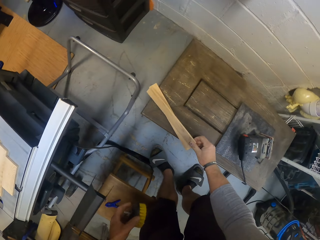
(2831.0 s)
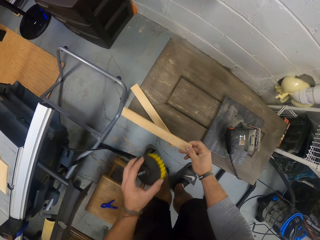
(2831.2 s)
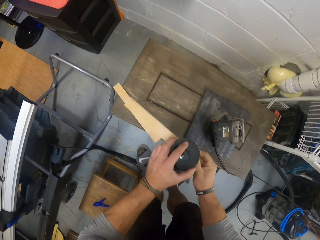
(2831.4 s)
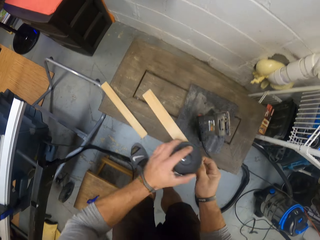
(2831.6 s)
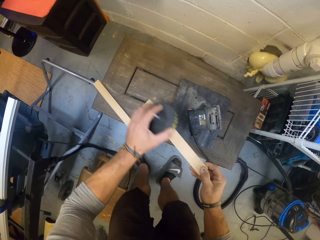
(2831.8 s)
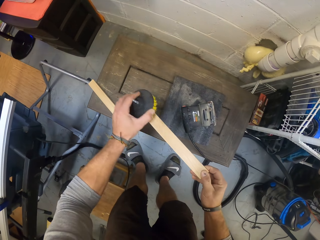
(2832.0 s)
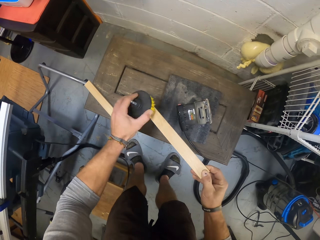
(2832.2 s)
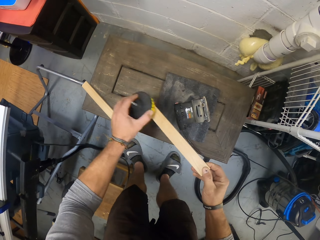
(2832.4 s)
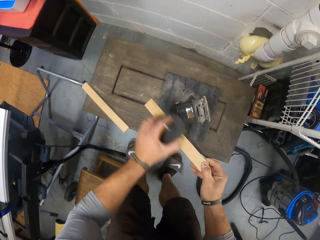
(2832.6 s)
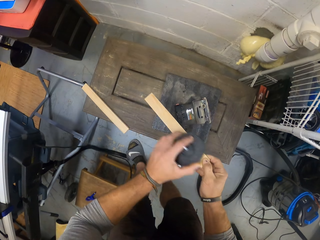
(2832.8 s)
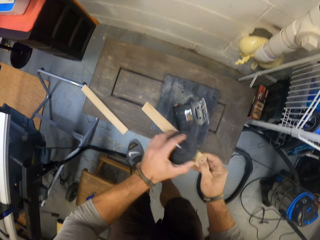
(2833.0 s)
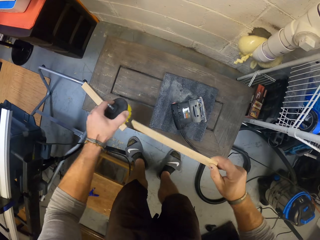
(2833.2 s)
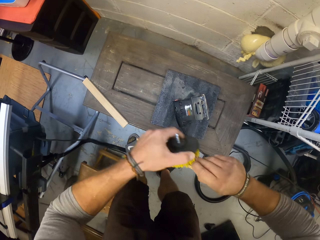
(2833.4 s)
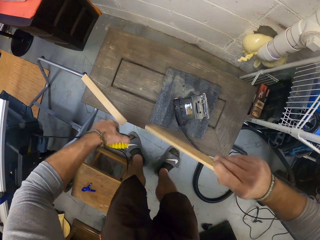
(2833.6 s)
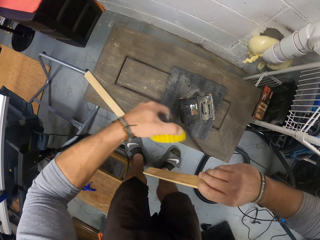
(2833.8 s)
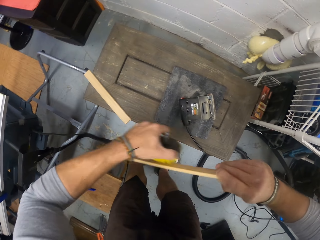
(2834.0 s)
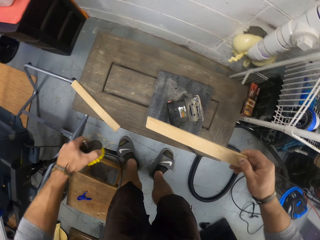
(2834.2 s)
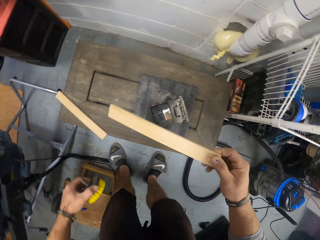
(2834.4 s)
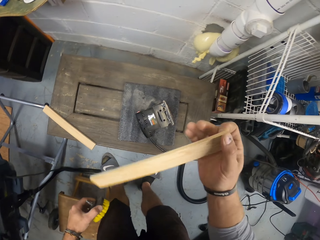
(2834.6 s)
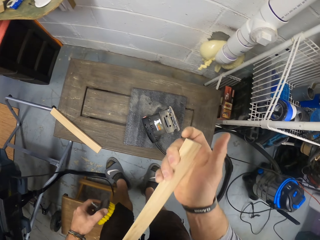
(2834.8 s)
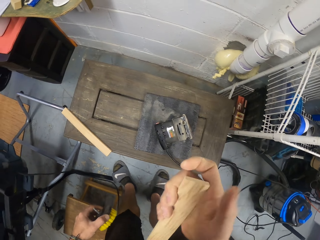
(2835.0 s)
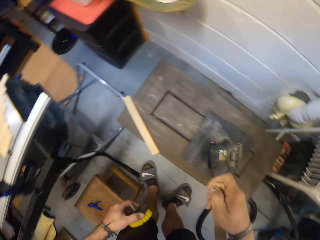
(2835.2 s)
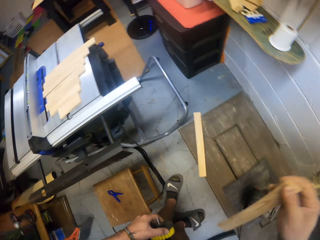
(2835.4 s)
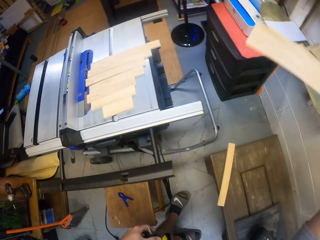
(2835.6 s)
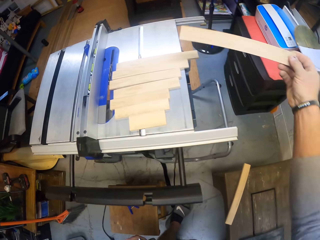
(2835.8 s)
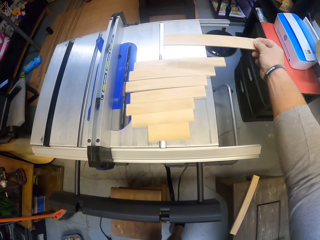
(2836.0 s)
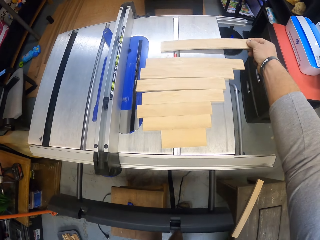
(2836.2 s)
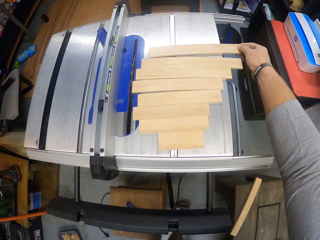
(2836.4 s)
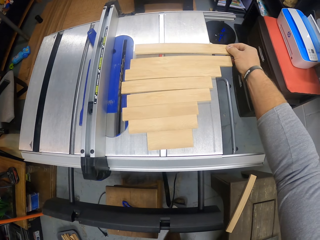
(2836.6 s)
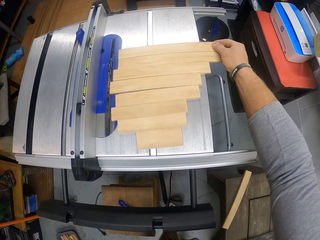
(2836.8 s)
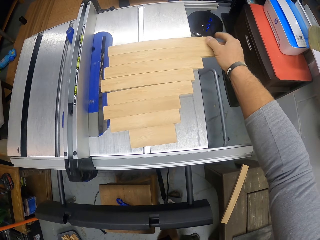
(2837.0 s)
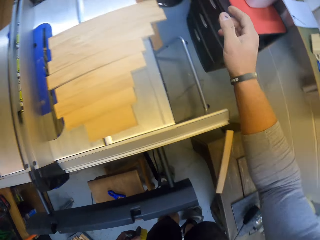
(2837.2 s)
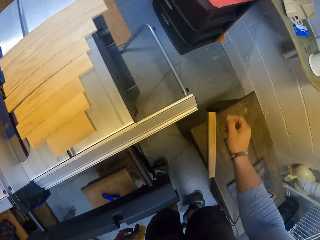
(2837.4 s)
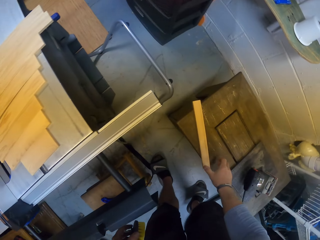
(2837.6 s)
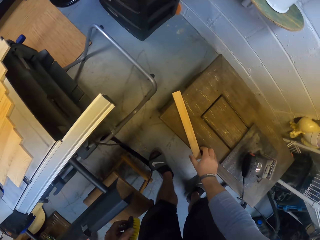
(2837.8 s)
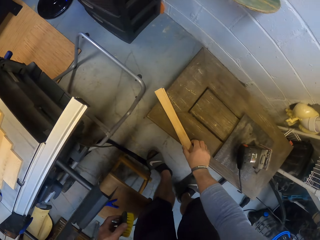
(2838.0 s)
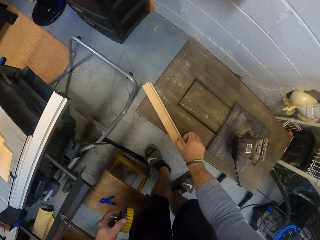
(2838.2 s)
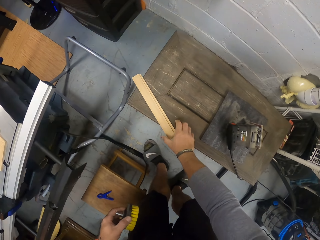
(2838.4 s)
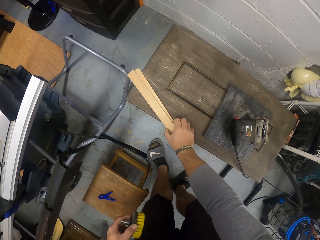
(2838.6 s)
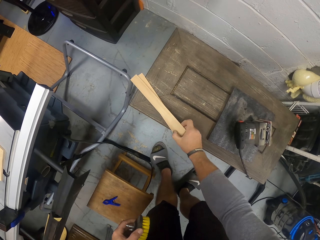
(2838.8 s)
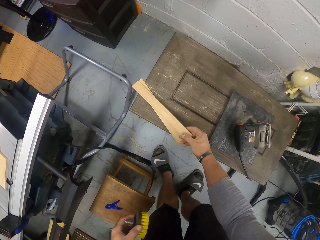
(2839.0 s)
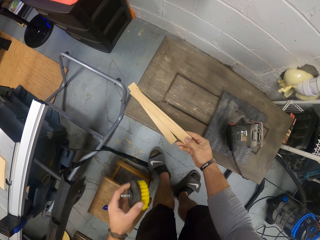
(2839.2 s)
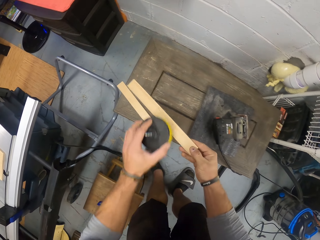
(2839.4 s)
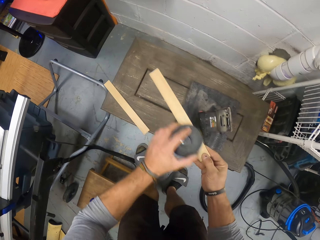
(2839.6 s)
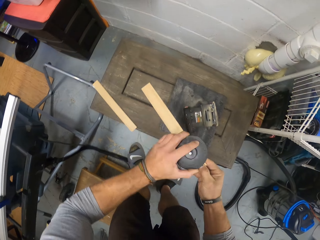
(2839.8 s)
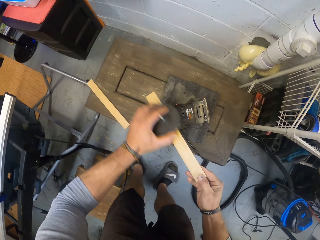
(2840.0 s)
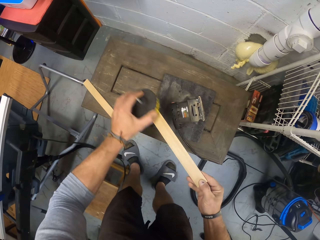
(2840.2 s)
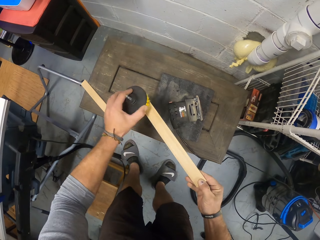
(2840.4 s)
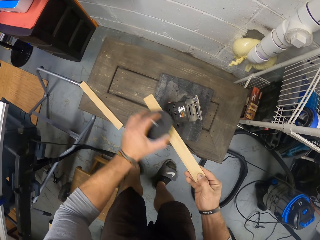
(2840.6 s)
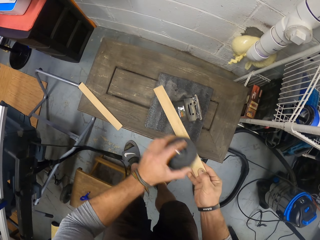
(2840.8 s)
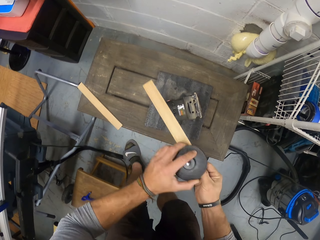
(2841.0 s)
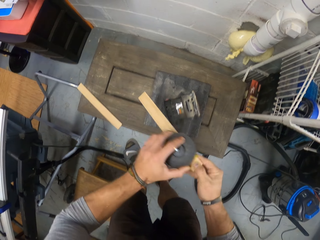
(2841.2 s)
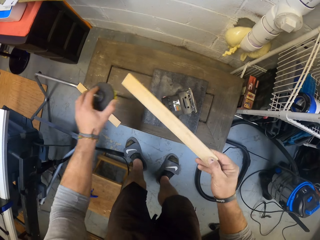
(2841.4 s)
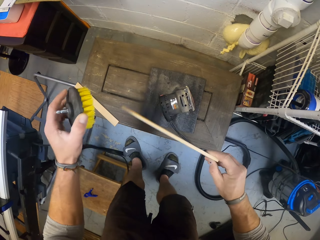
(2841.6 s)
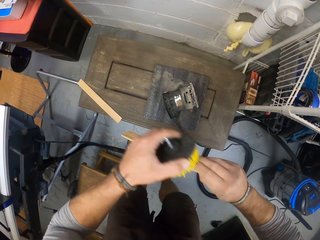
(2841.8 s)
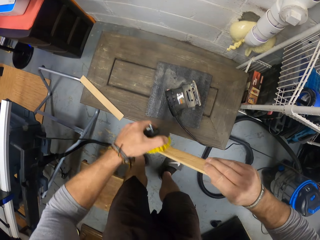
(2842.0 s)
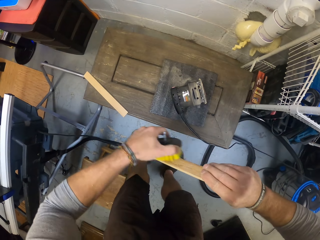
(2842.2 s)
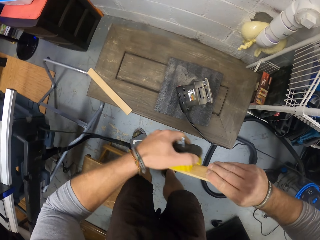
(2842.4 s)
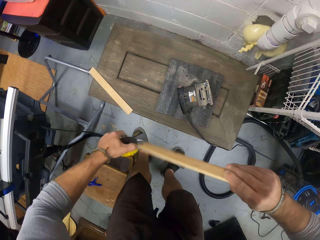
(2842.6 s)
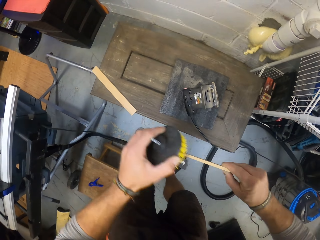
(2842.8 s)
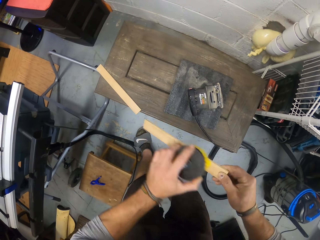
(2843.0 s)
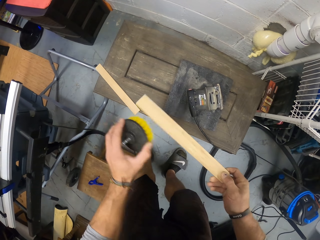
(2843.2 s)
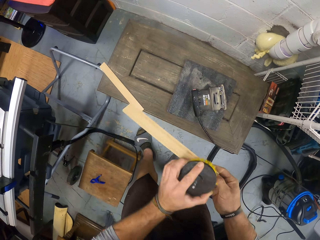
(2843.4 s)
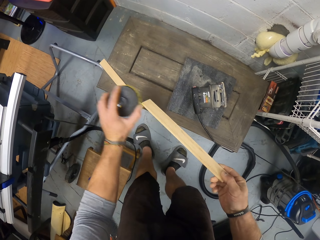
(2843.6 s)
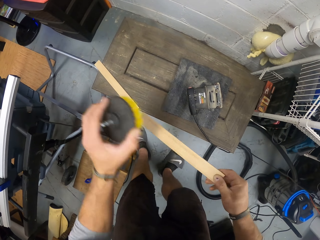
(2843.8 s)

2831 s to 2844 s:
The camera wearer picks another piece of wood from the pile of wood on the table with his right hand. He polishes the piece of wood in his right hand with the brush in his left hand. He places the piece of wood in his right hand on the table saw. He picks another piece of wood from the pile of wood on the table with his right hand. He polishes the piece of wood in his right hand with the brush in his left hand.

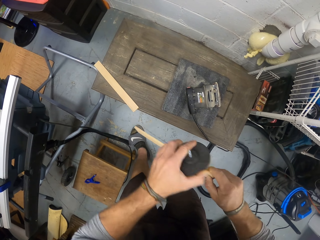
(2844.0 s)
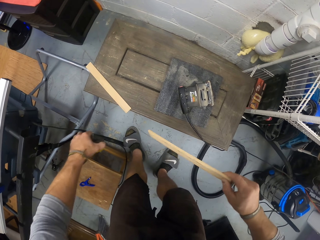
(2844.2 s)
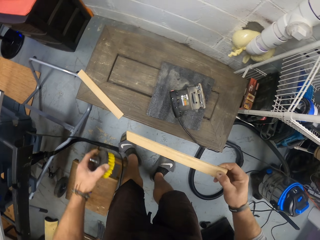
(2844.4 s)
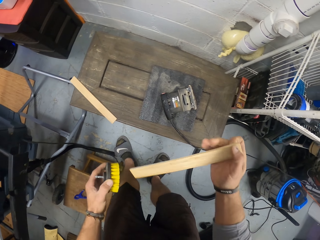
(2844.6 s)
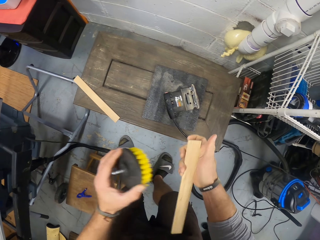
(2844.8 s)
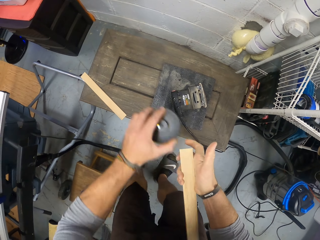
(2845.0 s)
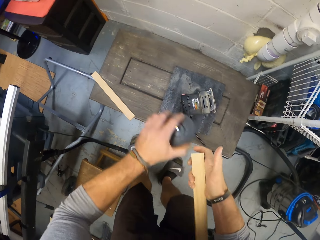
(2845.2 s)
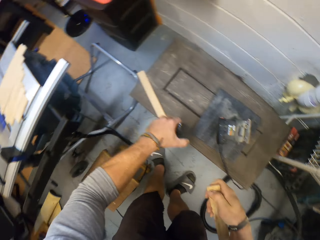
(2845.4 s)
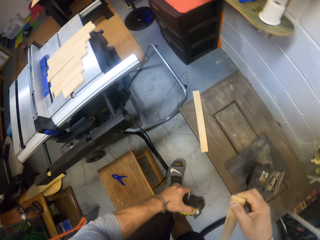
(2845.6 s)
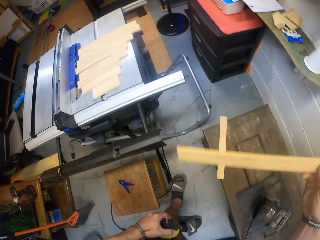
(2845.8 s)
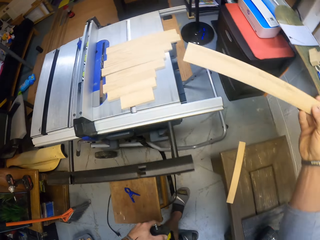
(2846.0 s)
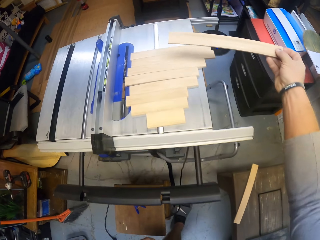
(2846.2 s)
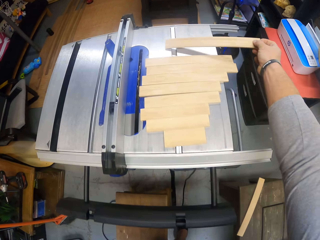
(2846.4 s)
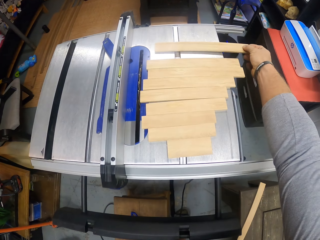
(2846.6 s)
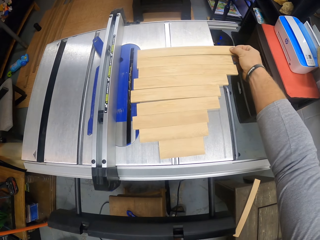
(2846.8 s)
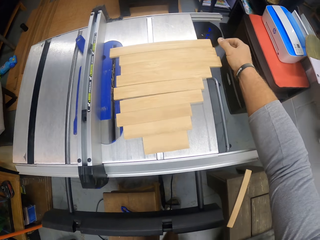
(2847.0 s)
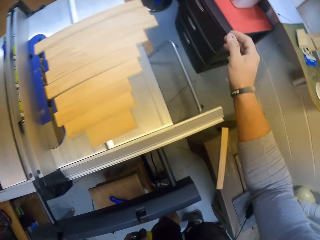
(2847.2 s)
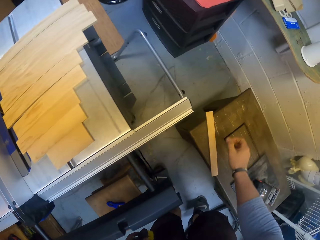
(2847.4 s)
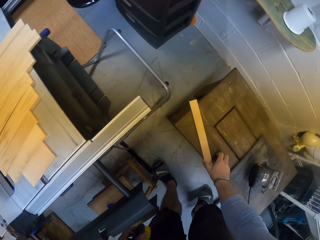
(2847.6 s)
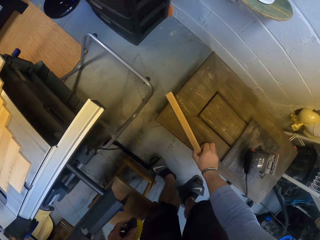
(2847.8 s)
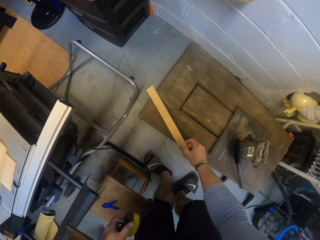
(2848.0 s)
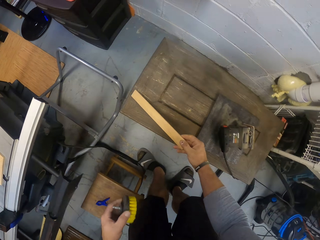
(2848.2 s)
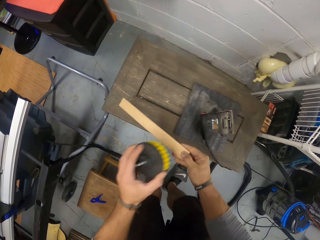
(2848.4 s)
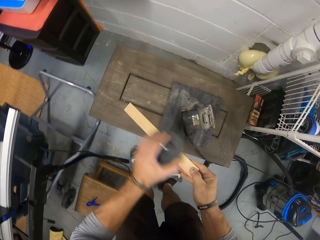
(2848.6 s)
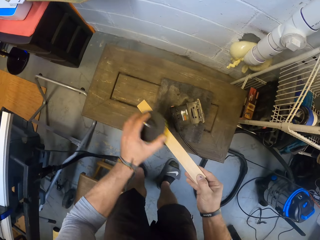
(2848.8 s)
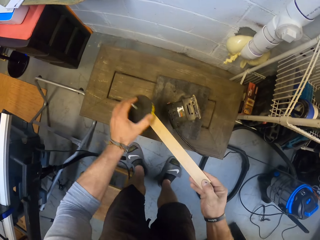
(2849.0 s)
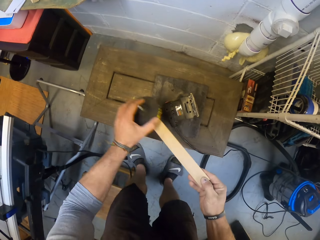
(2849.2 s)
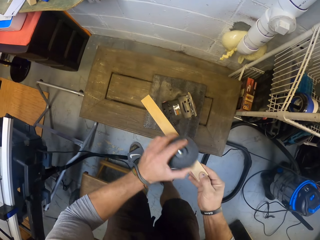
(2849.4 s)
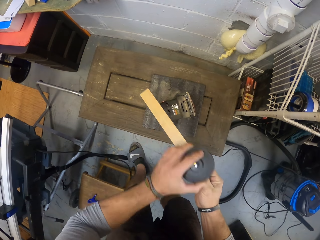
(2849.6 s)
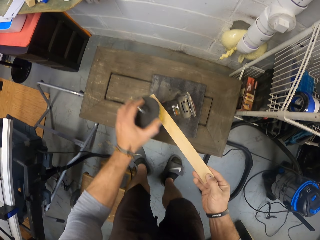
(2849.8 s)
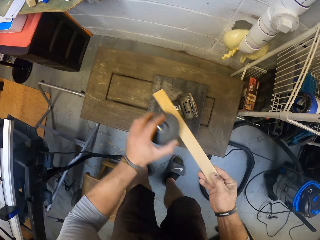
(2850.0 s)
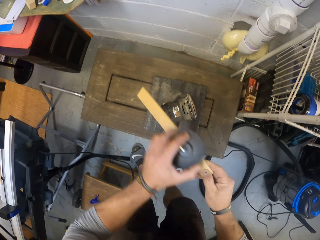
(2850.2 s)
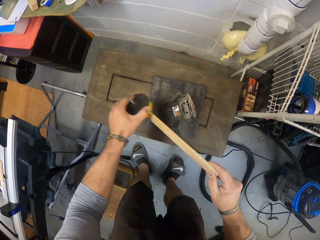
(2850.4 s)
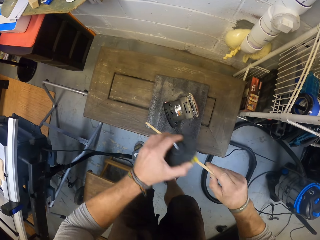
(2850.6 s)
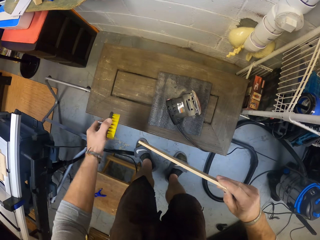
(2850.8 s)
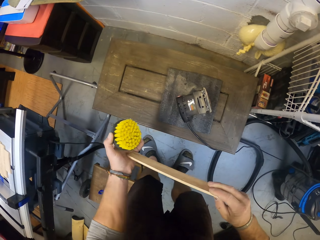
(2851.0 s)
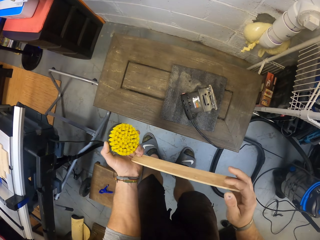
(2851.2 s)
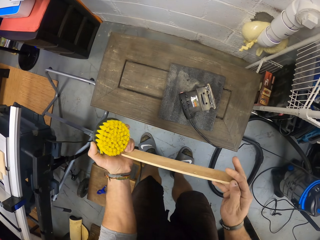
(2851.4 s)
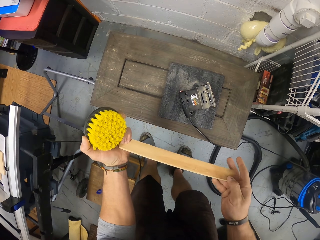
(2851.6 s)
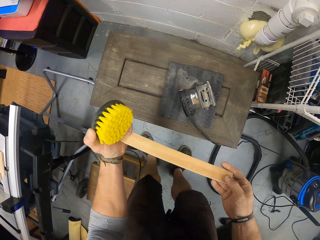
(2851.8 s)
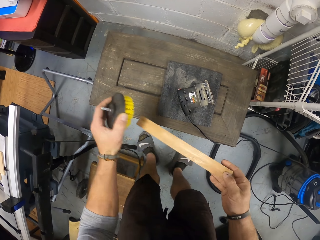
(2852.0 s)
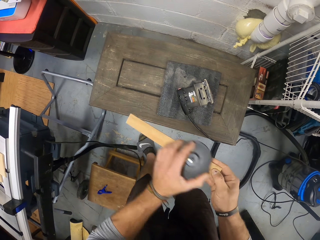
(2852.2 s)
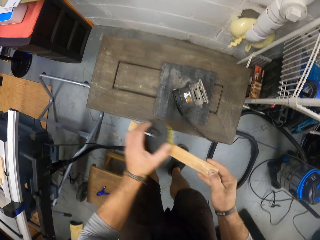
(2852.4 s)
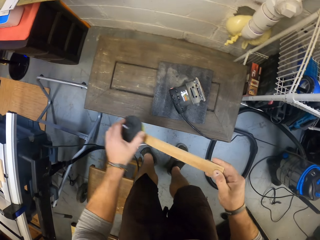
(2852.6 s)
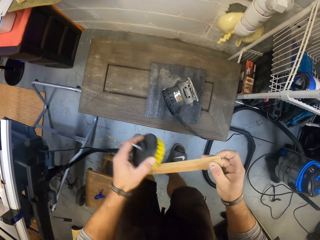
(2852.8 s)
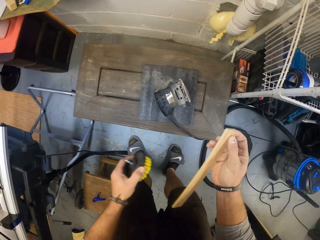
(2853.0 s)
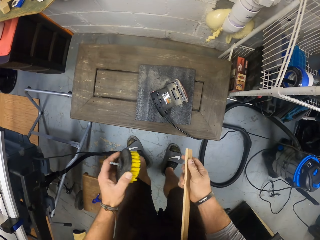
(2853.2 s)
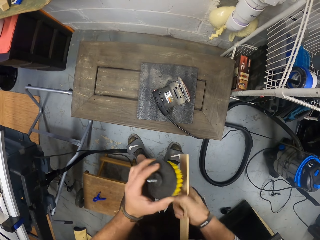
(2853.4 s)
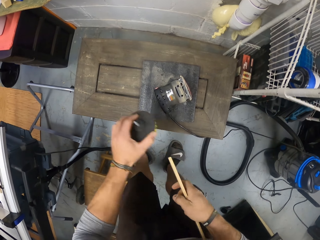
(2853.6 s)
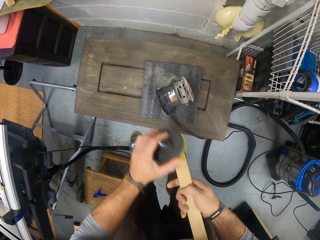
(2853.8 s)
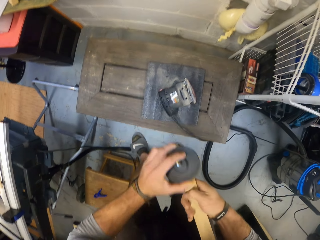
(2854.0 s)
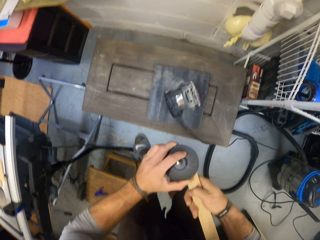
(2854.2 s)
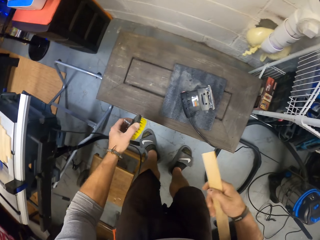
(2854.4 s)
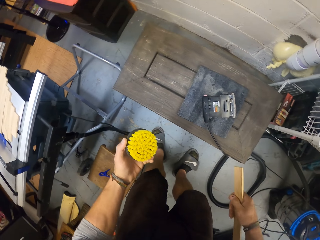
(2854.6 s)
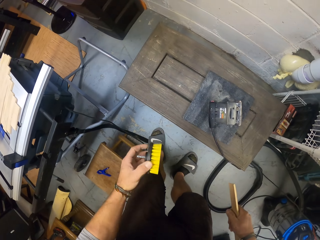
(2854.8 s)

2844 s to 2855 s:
The camera wearer places the piece of wood in his right hand on the table saw. He picks another piece of wood from the pile of wood on the table with his right hand. He polishes the piece of wood in his right hand with the brush in his left hand.
